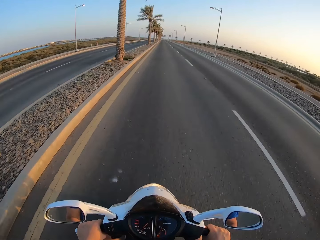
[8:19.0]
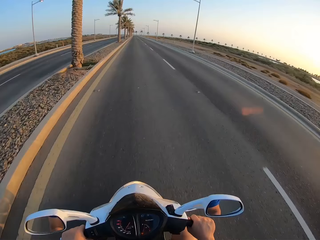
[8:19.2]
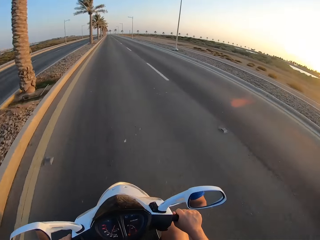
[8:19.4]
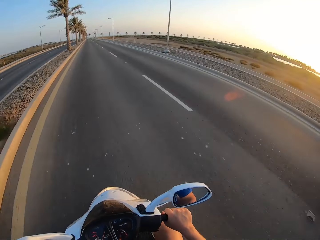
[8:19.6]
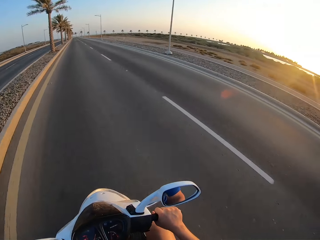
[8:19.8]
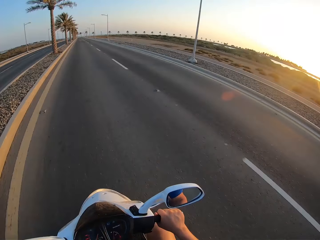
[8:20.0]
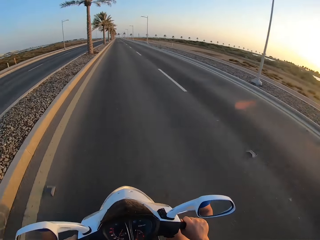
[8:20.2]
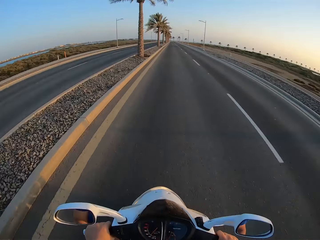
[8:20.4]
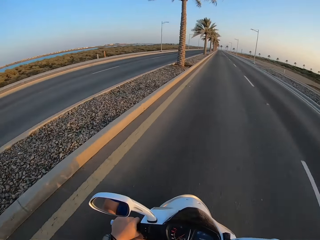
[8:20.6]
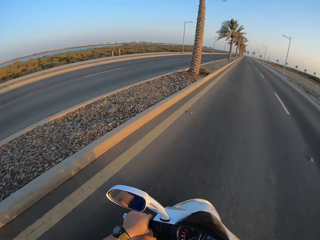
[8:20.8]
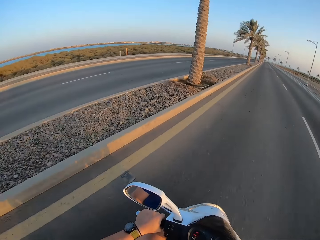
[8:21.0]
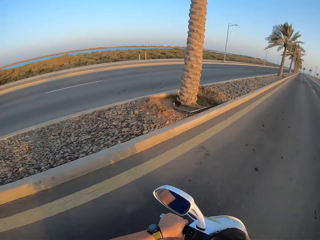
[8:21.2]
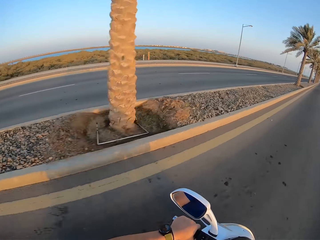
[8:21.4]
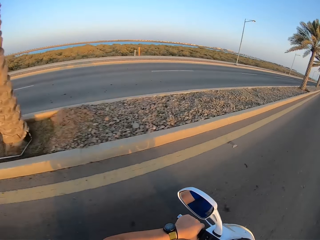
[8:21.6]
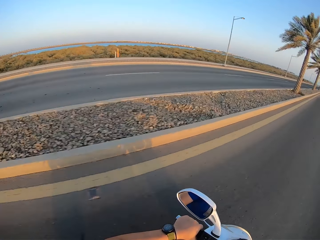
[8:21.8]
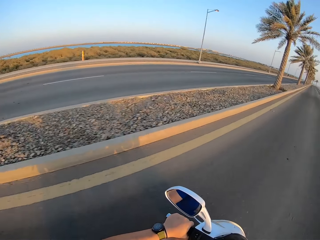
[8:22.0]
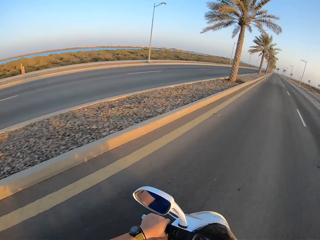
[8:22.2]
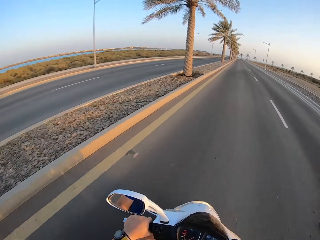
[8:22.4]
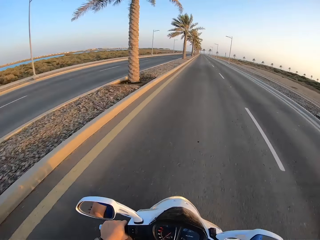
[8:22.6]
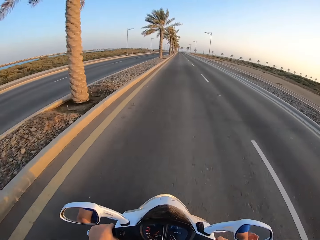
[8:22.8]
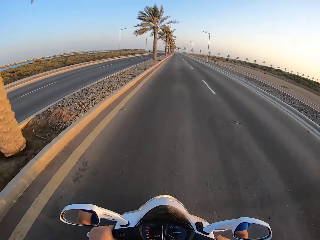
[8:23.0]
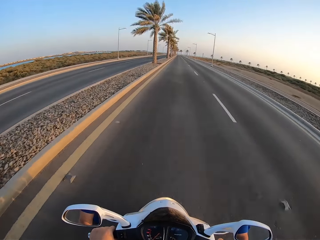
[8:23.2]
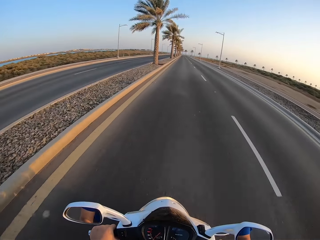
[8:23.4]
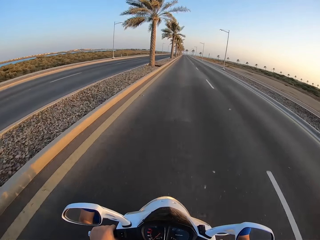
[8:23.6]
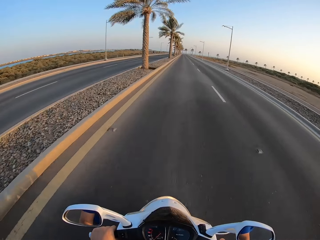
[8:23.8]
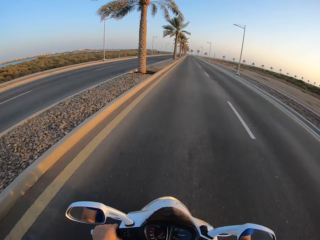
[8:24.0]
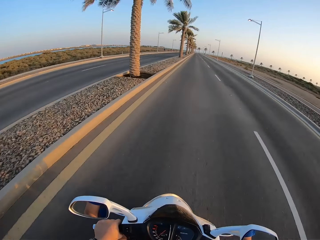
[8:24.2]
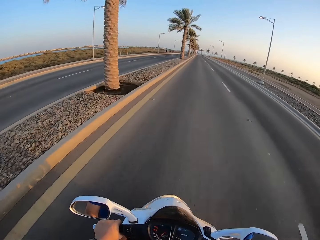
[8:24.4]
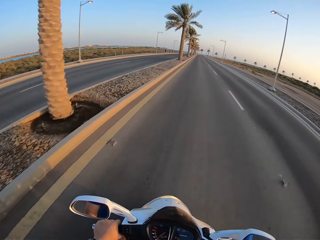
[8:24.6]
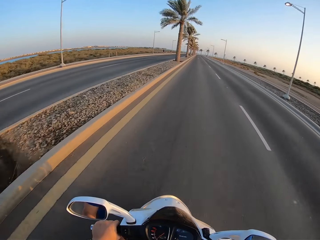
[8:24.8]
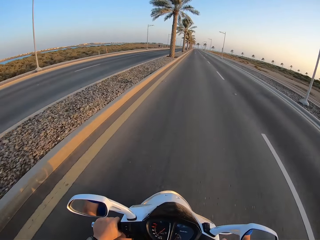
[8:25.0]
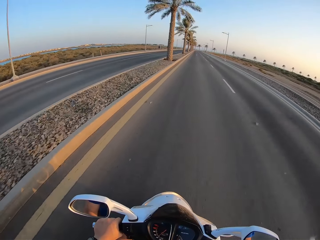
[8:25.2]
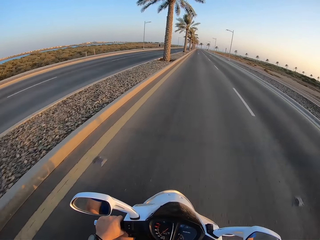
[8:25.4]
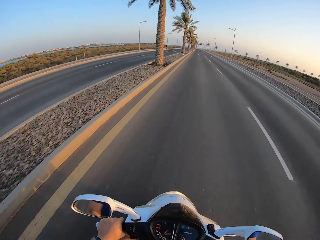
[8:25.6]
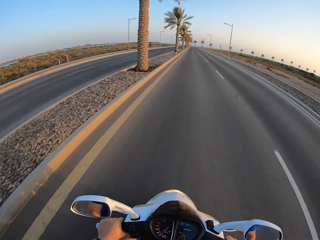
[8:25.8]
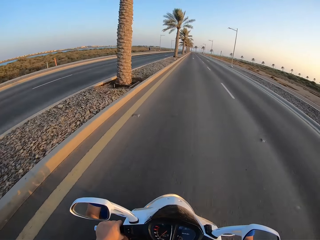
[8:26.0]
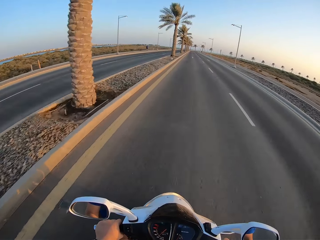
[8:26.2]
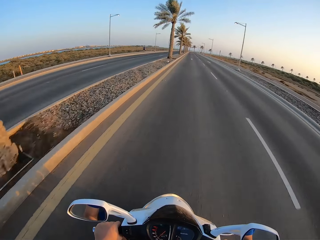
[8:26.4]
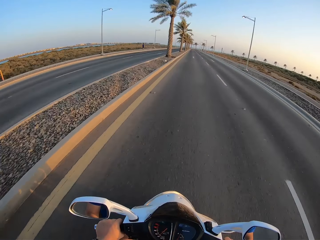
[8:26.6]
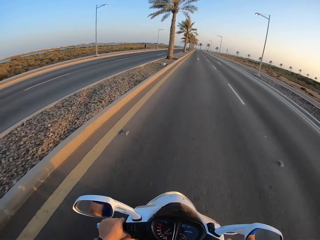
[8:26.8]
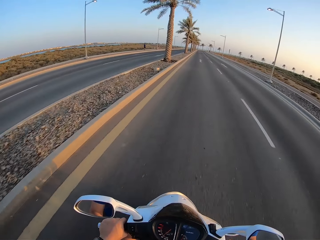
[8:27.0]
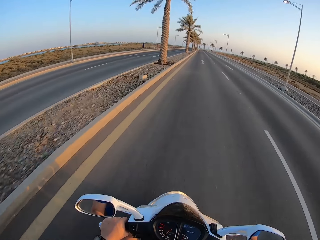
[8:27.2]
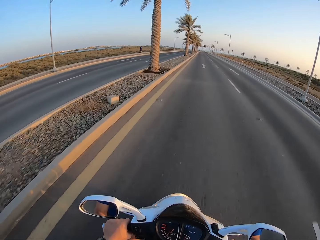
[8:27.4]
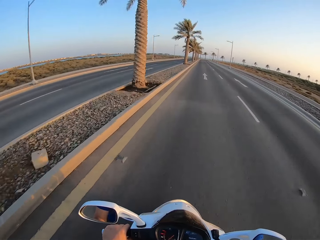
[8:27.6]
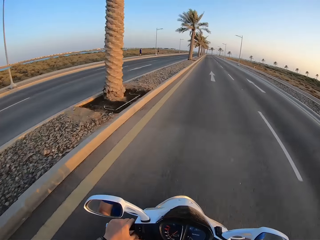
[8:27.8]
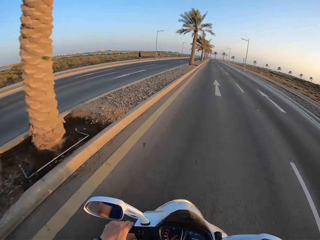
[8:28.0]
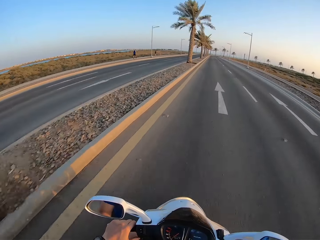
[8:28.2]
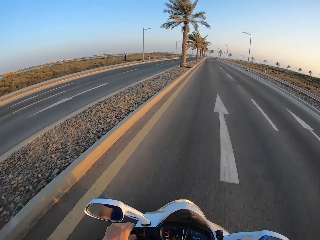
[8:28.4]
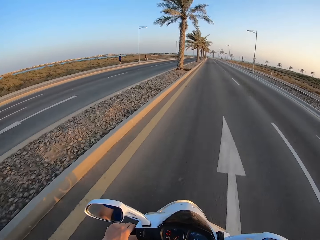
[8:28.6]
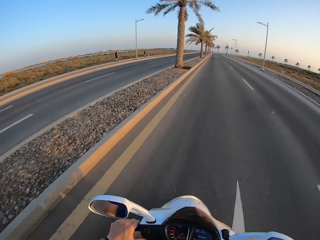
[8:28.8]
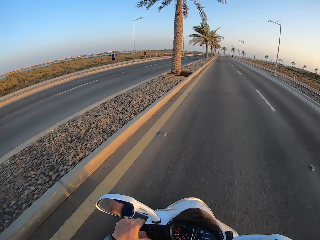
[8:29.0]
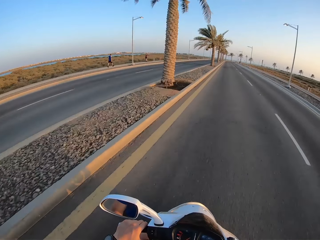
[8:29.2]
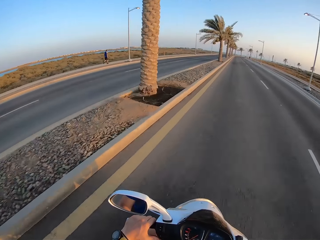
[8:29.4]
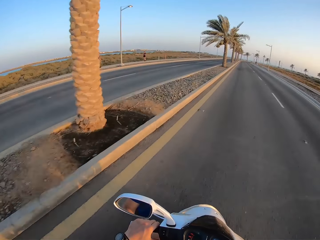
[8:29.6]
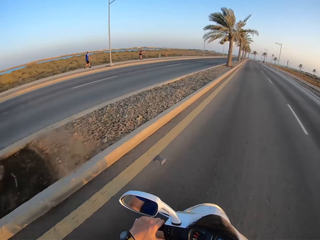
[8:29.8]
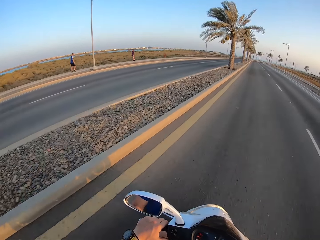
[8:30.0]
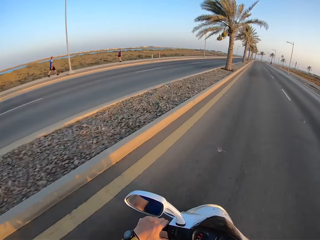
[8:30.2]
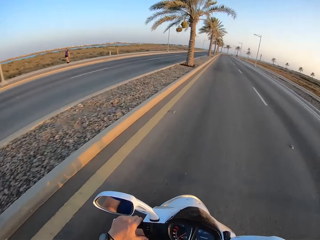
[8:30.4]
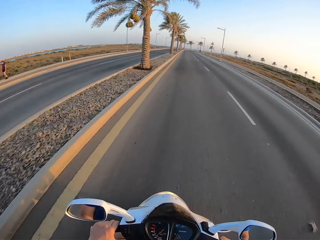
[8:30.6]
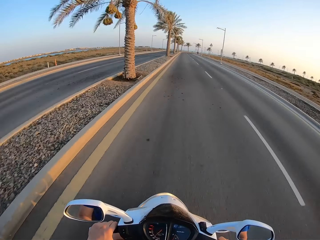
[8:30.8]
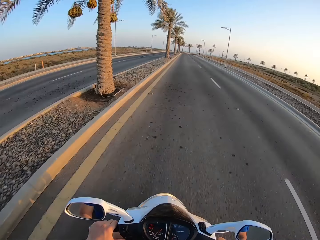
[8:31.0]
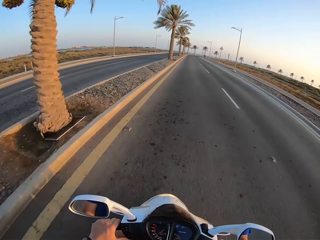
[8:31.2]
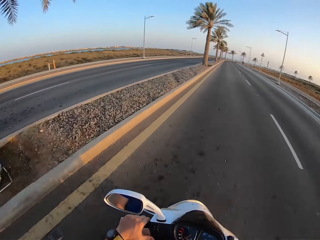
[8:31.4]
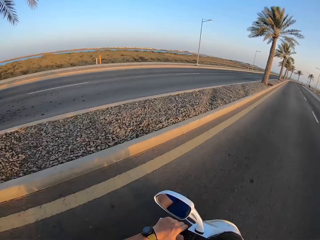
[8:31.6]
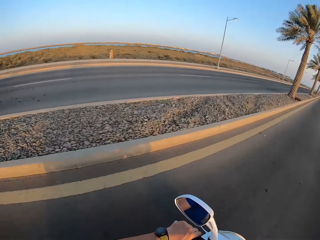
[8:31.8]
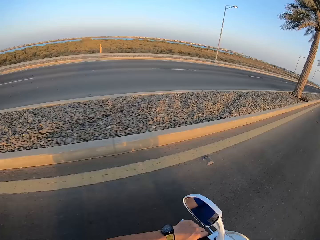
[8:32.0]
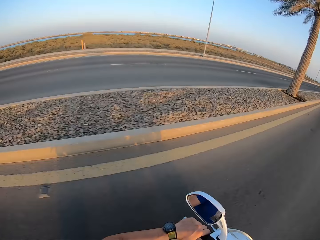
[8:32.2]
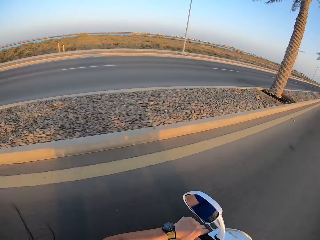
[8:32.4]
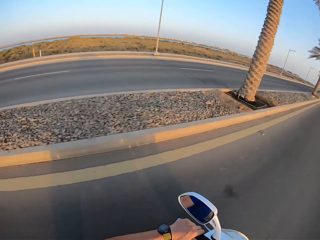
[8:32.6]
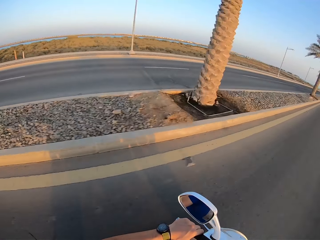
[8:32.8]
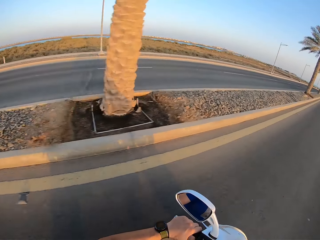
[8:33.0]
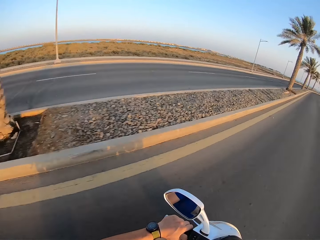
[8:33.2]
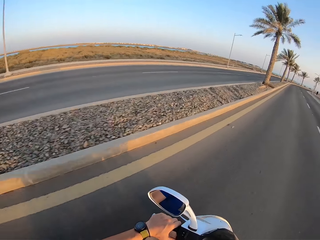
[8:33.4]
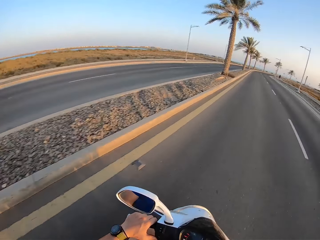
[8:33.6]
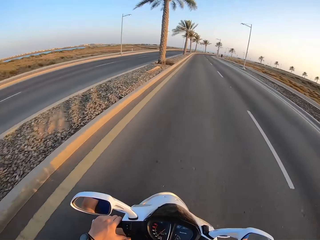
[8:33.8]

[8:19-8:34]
A man walks on the road. The camera wearer rides the motorbike. Another man walks on the road. The camera wearer rides the motorbike.

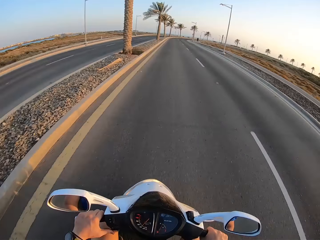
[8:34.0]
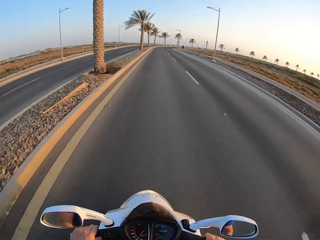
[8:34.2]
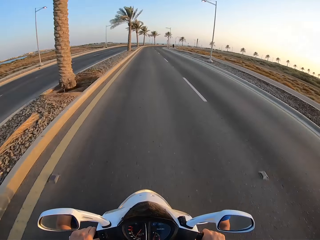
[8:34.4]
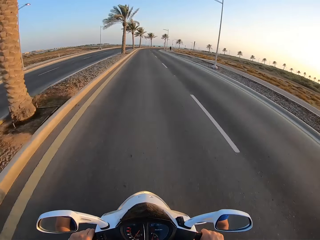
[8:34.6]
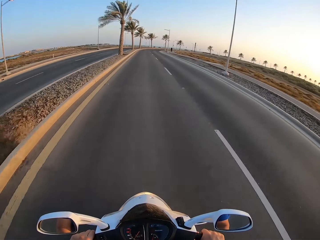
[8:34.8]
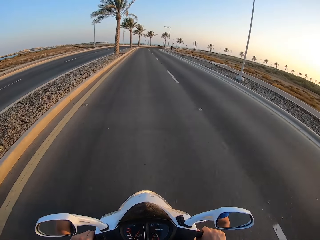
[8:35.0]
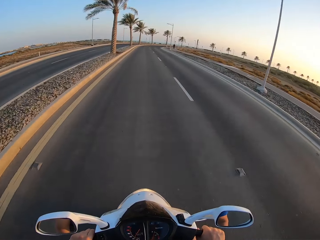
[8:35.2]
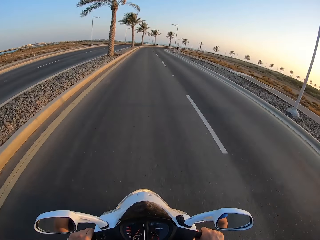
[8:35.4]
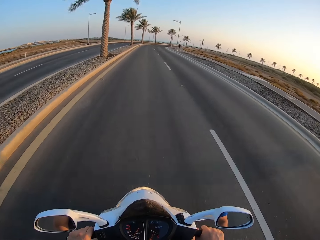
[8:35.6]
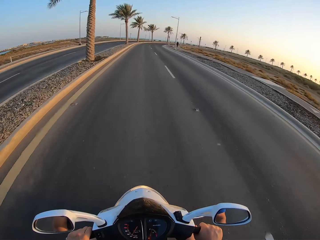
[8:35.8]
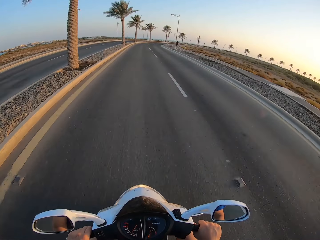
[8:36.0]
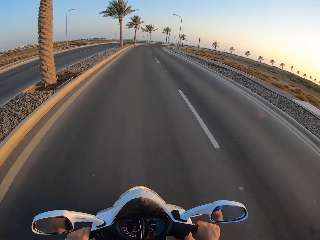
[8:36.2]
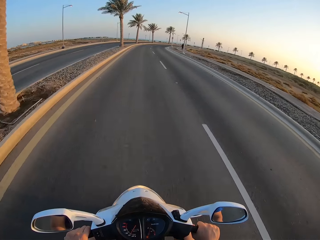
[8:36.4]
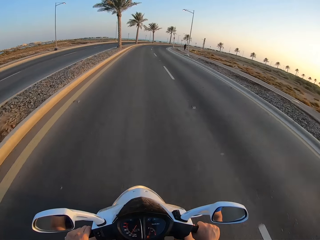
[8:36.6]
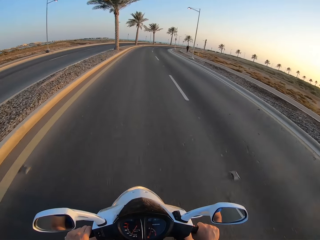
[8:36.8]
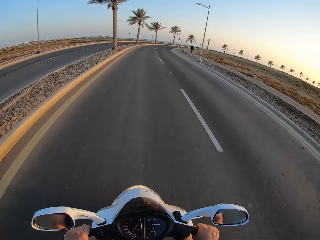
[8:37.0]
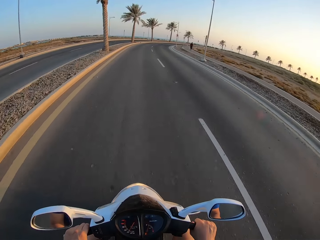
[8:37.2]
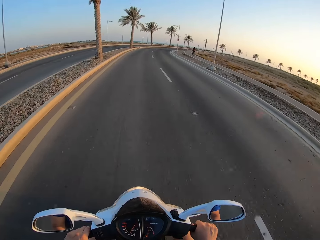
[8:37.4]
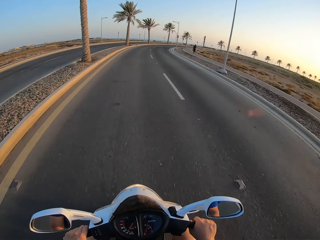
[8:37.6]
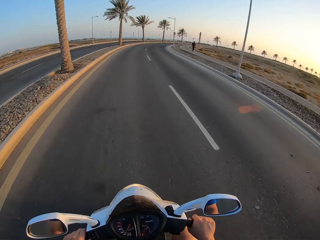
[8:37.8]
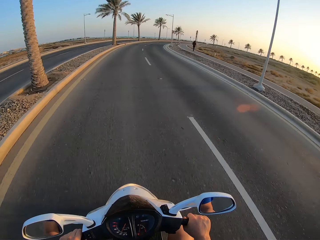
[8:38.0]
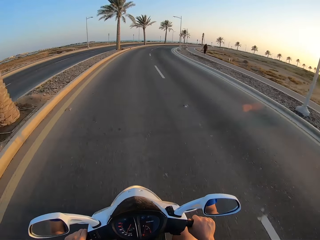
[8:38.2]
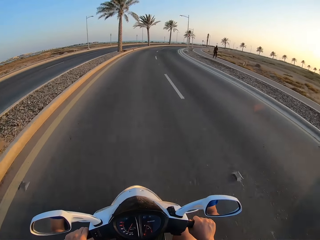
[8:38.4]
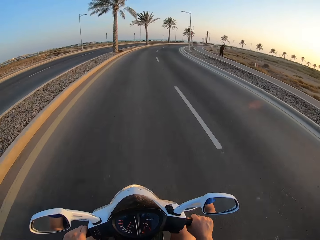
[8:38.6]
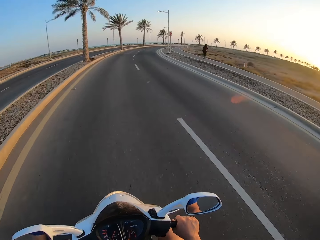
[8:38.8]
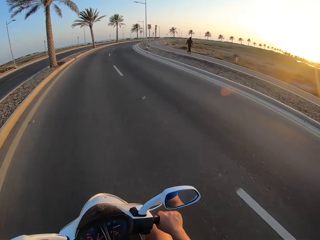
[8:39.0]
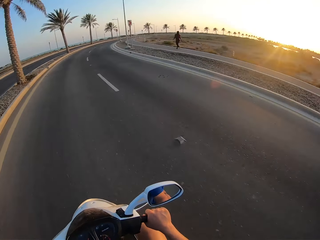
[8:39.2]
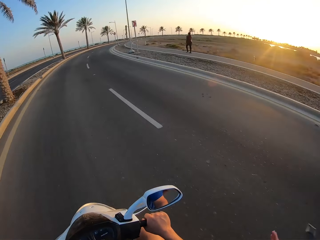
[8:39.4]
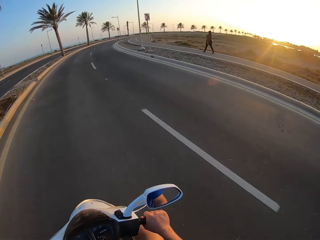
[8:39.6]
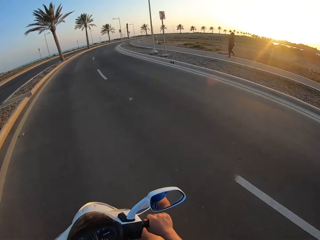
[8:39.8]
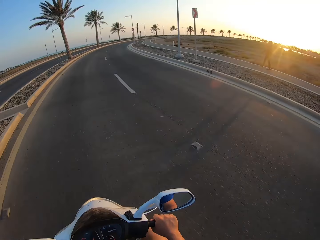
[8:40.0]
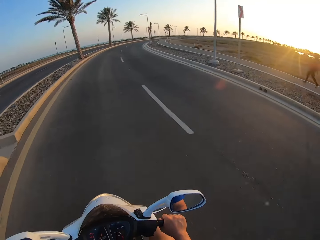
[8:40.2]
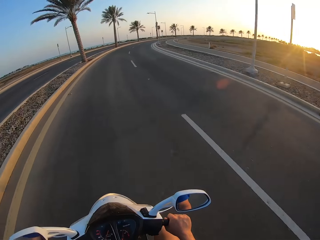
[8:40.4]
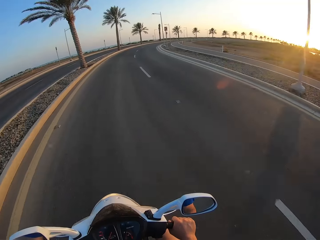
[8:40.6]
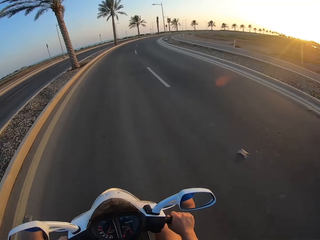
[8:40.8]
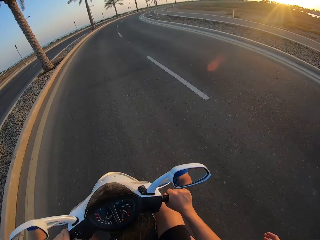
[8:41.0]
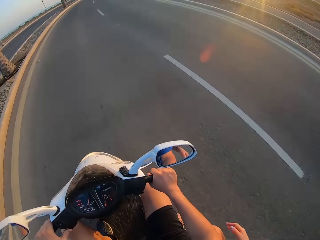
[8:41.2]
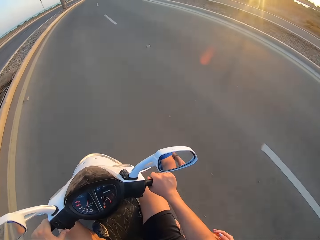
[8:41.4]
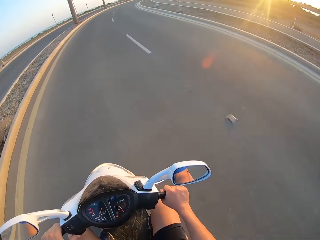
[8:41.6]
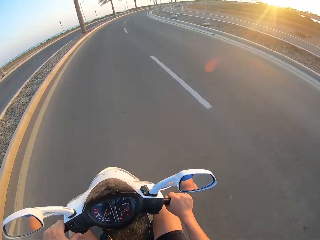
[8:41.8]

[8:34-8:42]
A lady walks on the road. The camera wearer rides the motorbike. A person touches another person.
